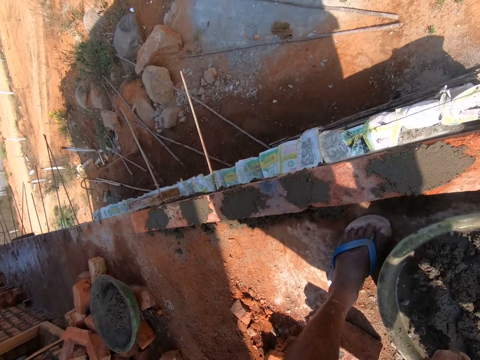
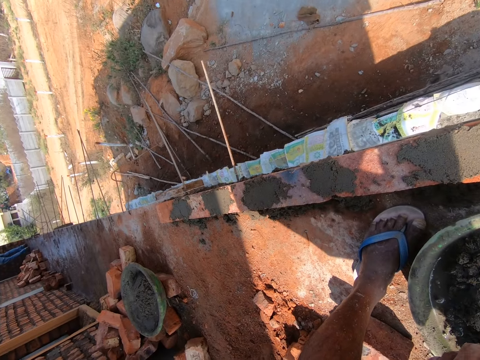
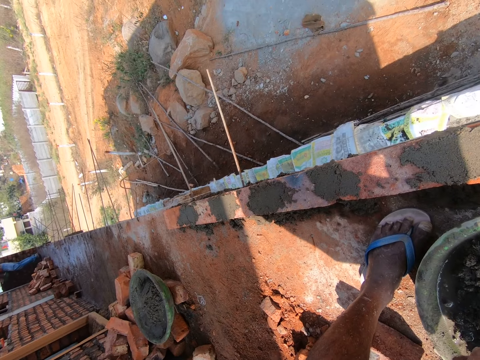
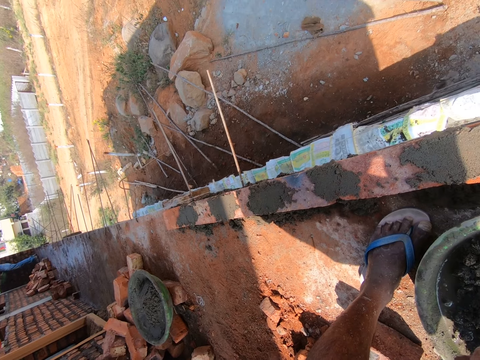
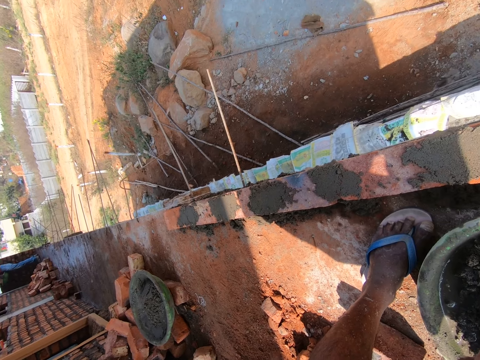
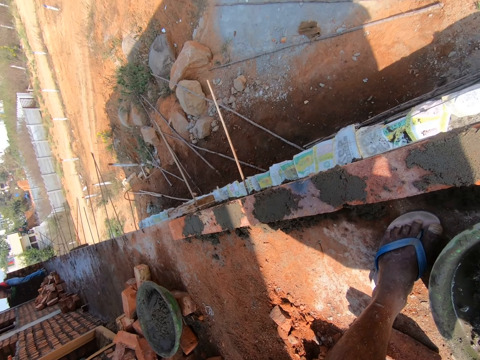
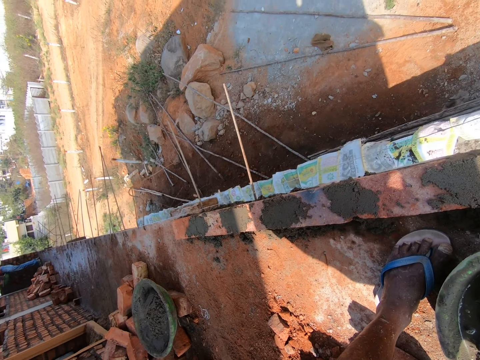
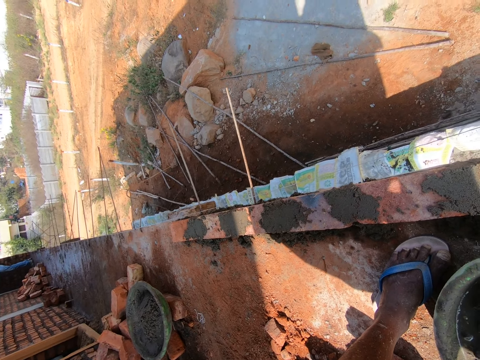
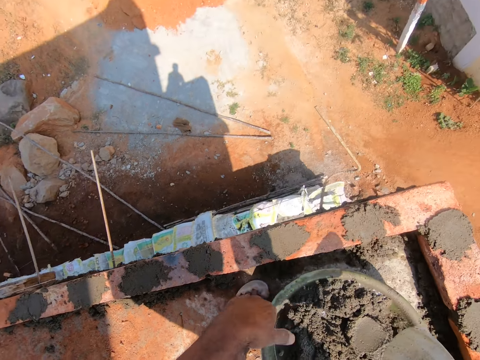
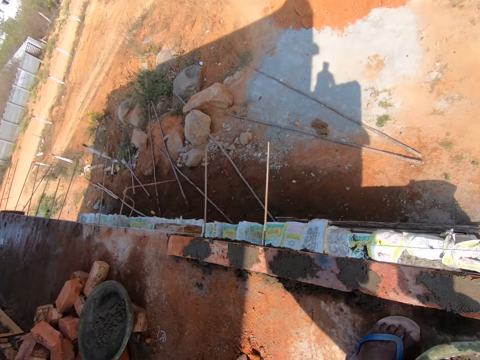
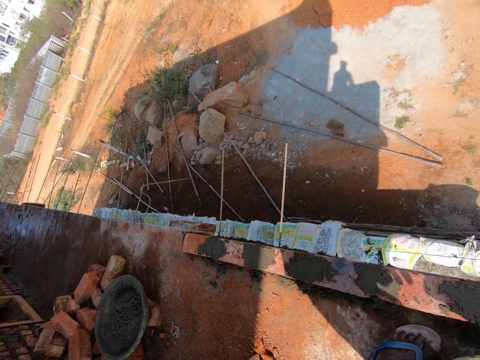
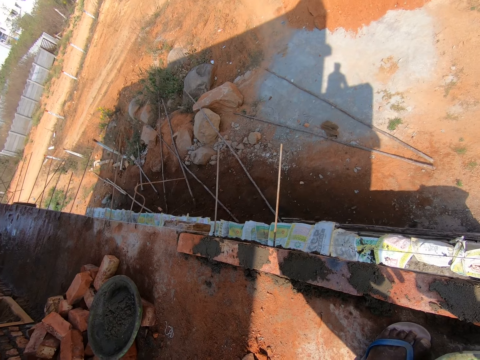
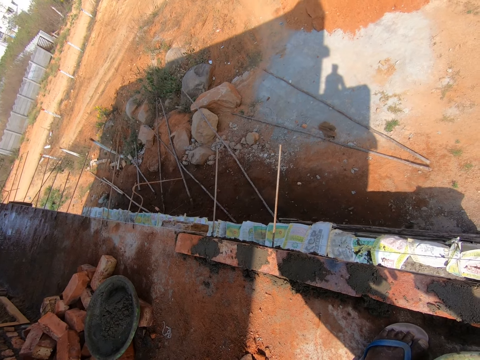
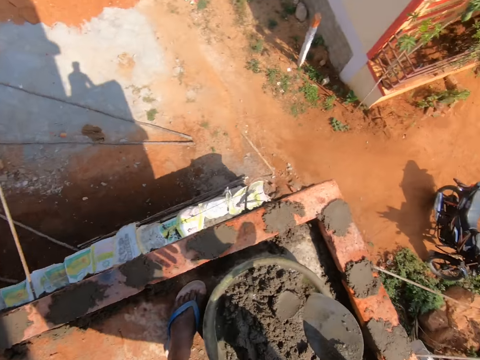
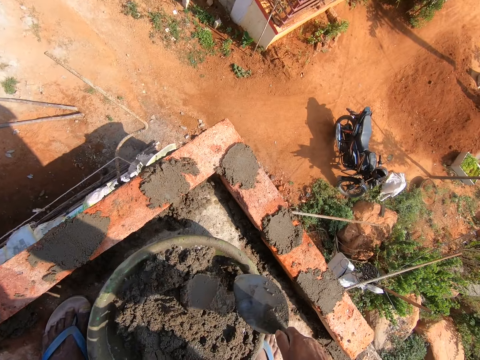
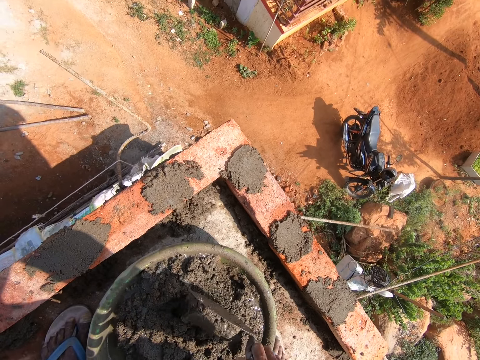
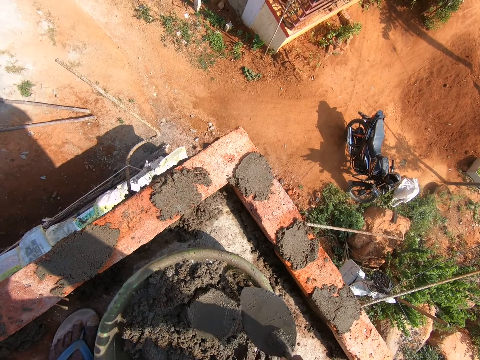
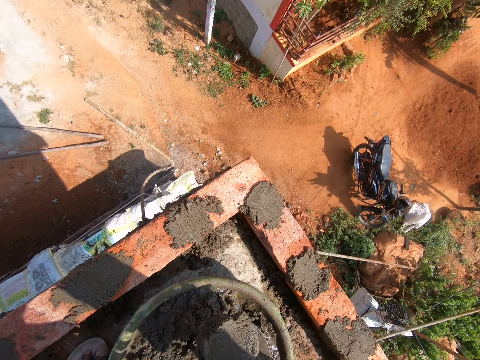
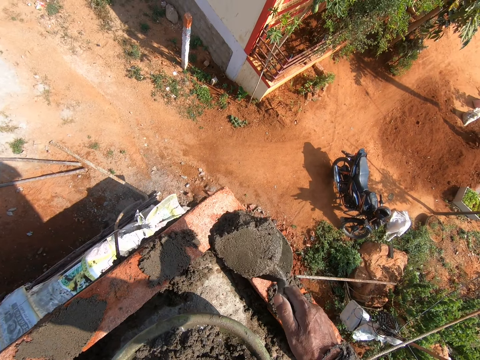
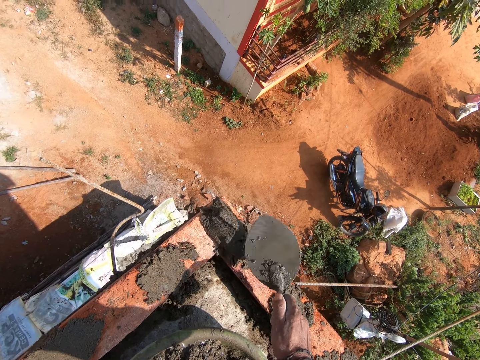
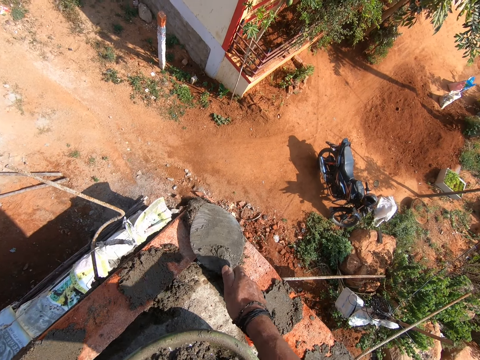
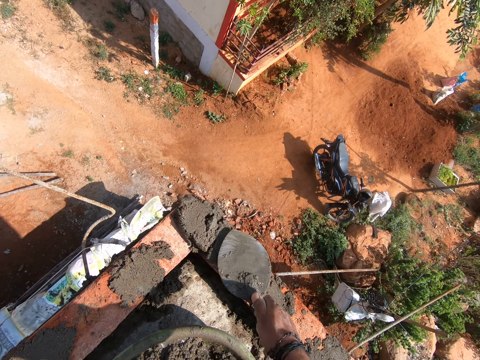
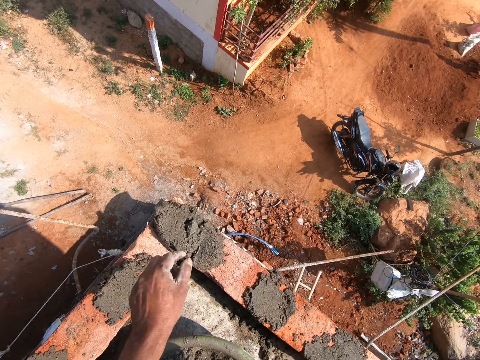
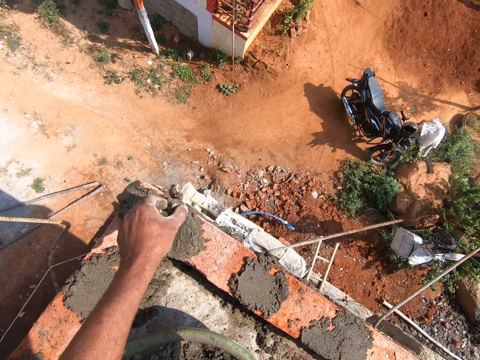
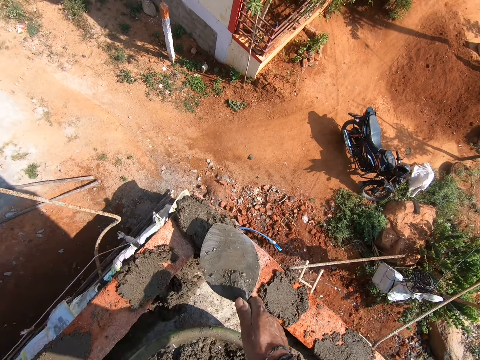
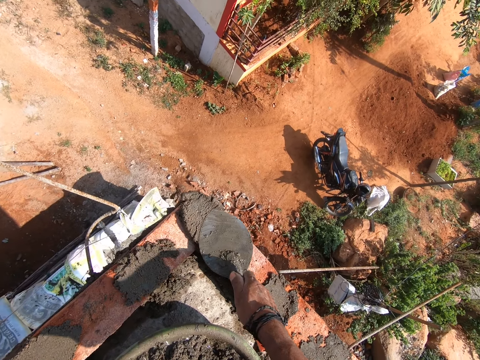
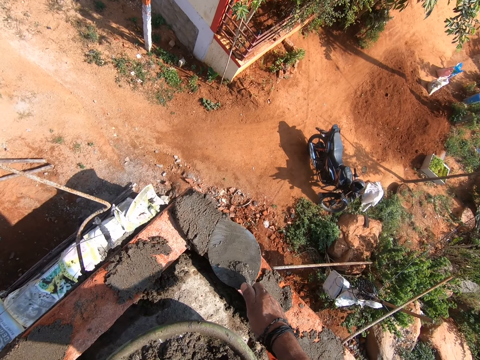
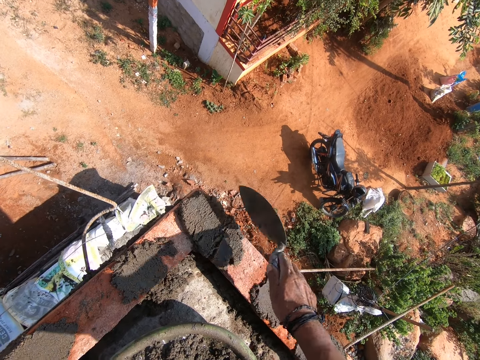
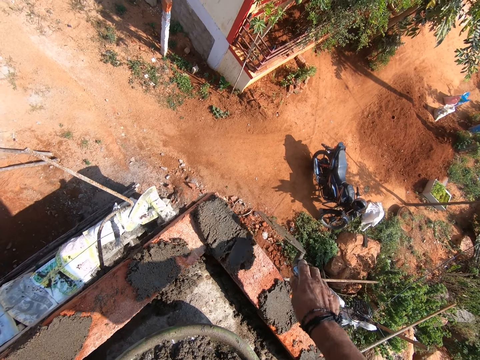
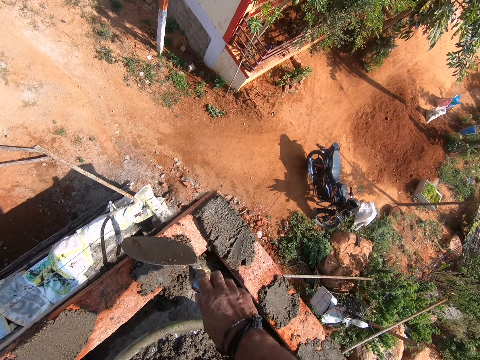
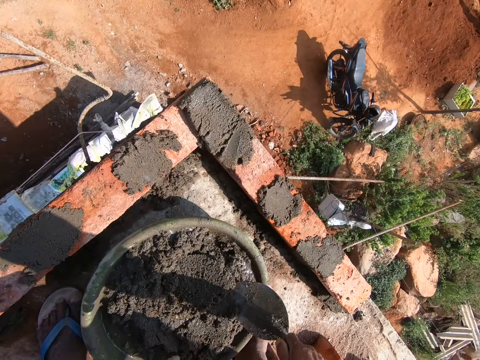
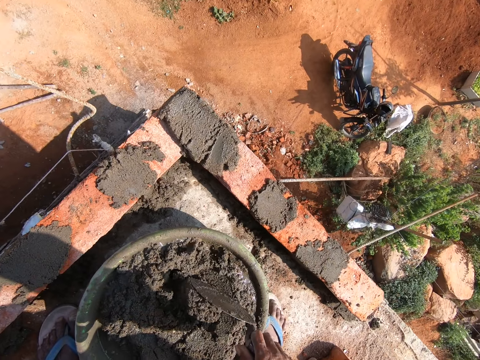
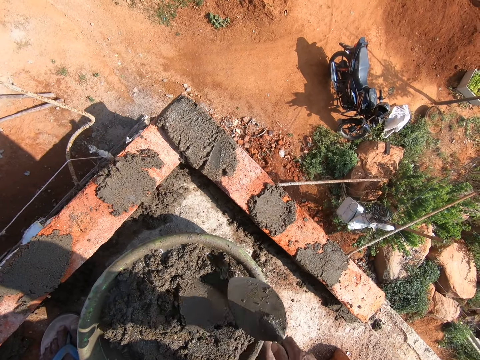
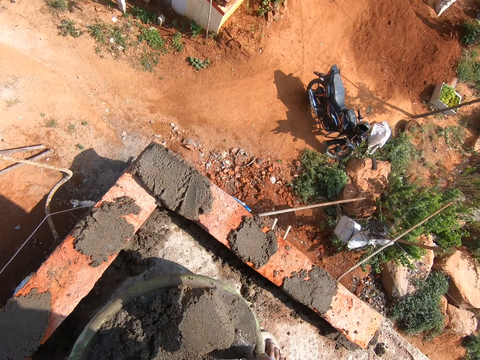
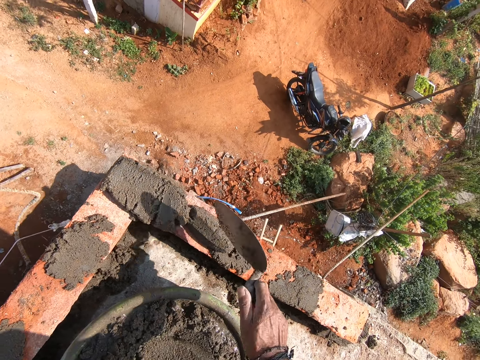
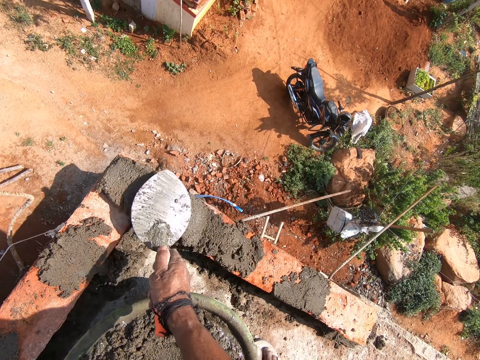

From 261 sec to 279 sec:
The camera wearer talks to a man. They look aside. They move their hand up. They look down. They move the trowel in the cement. They mix the concrete with the trowel. They fetch concrete with the trowel. They place the concrete on the brick. They spread the concrete with the trowel. They move the trowel up. They move their hand forward. They hold a rock or stone. They pick up the stone. They throw the stone on the ground. They move their hand up and move the trowel forward. They spread the concrete with the trowel. They move the trowel on the bricks. They move the trowel up. They mix the concrete with the trowel. They put the trowel in the cement. They fetch concrete with the trowel. They place the concrete on the brick. They spread the concrete with the trowel.

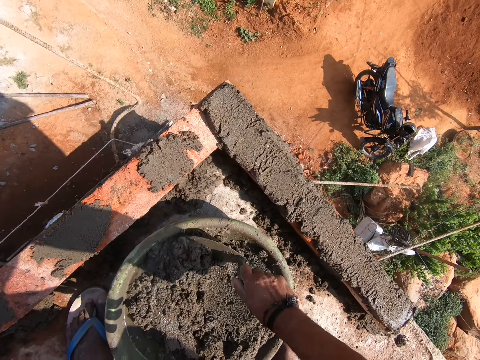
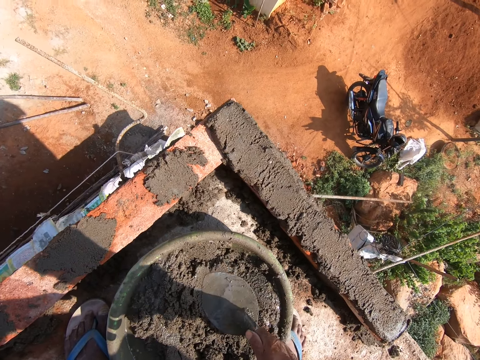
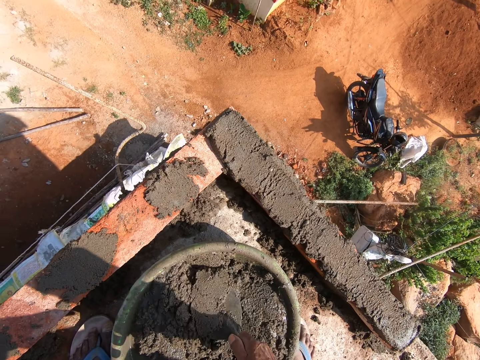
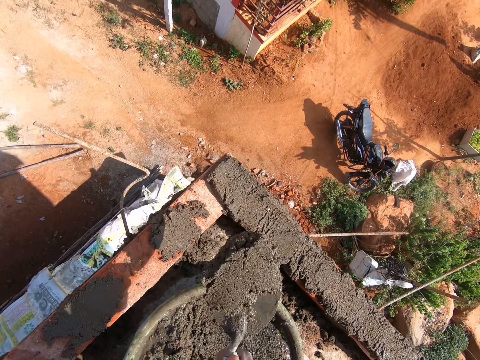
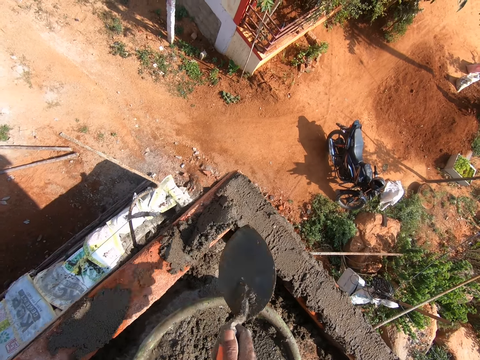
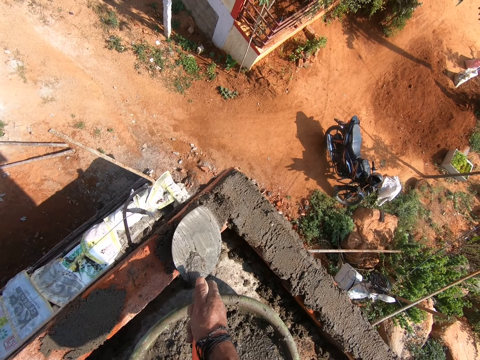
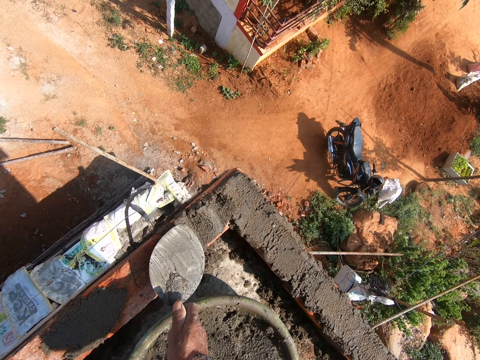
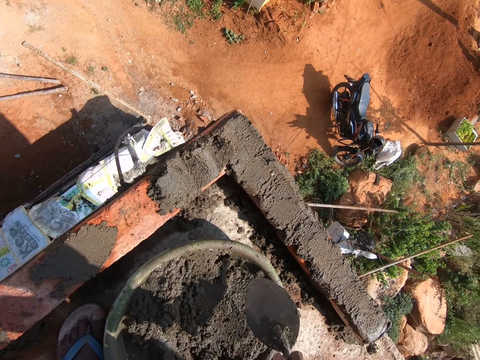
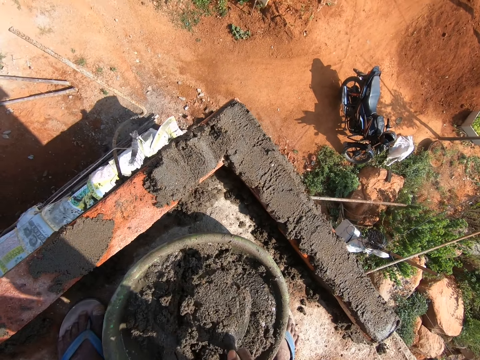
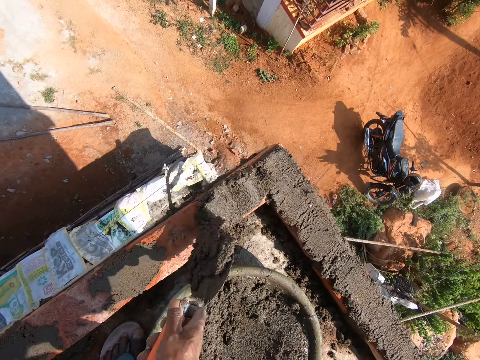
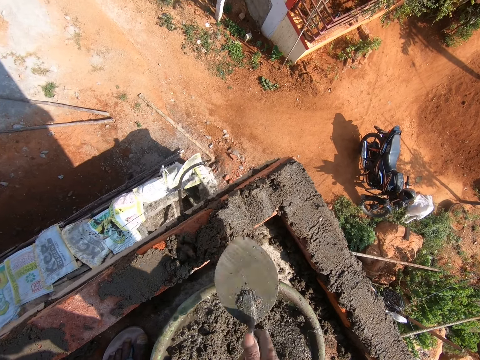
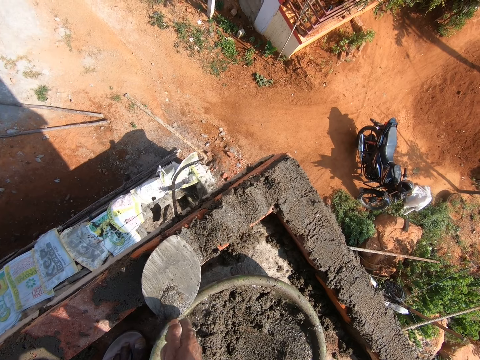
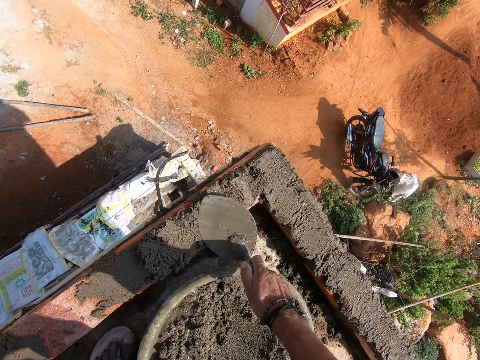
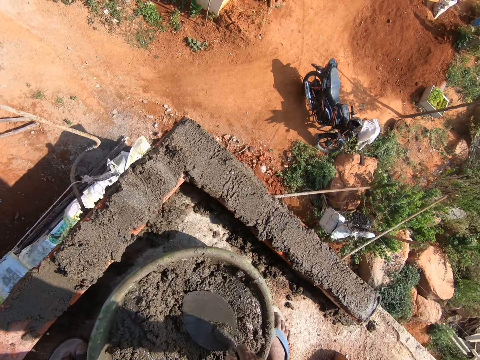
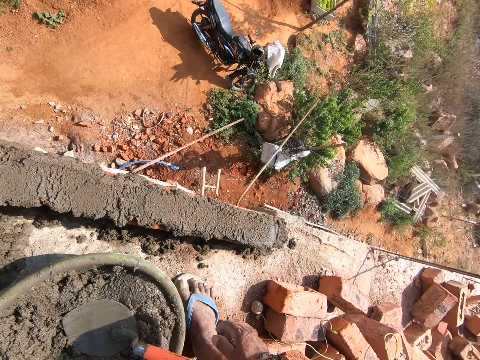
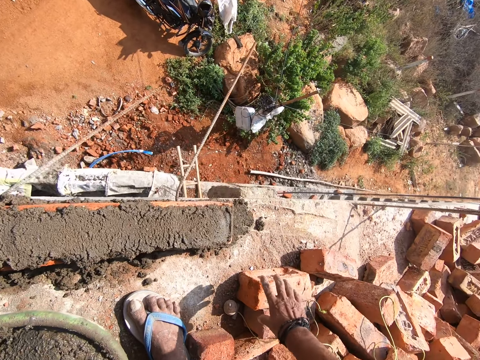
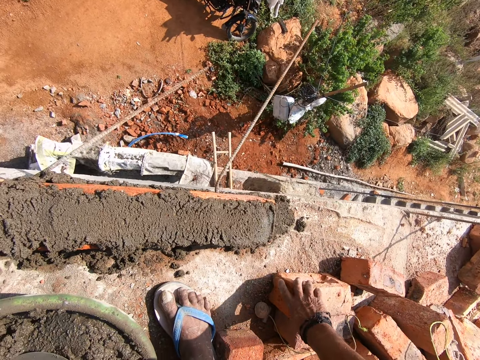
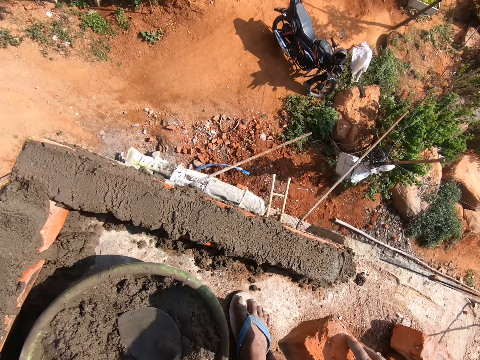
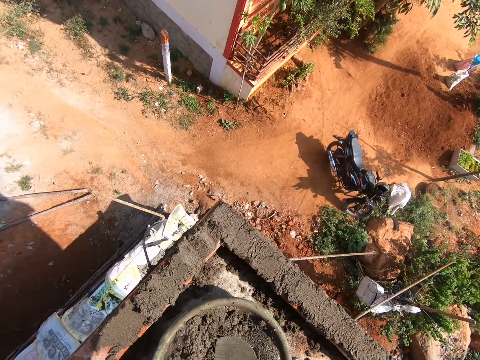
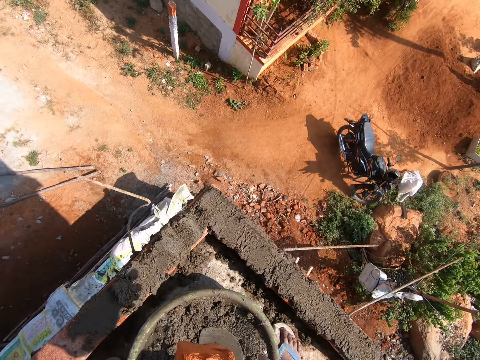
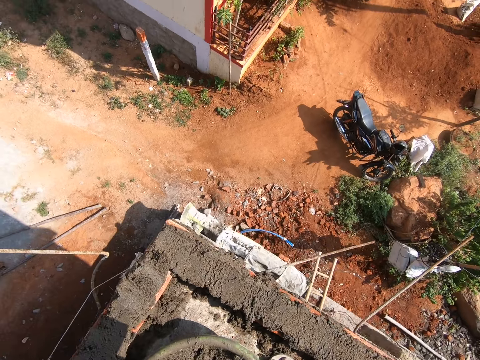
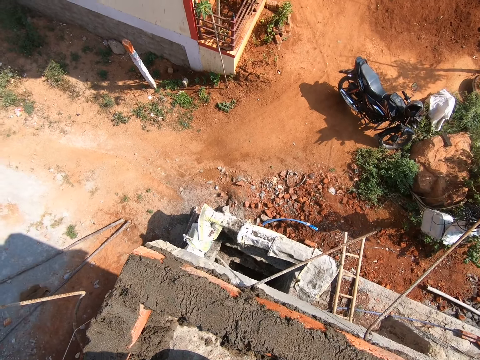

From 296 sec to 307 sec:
The camera wearer scoops the mortar or cement with a trowel from the bowl. They pour the mortar on the bricks. They adjust the cement with the trowel. They spread the mortar with the trowel. They scoop the mortar with the trowel from the bowl. They pour the mortar on the bricks. They adjust the cement with the trowel. They spread the mortar with the trowel. They place the trowel in the bowl. They pick the brick from the floor.
